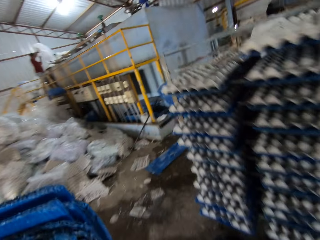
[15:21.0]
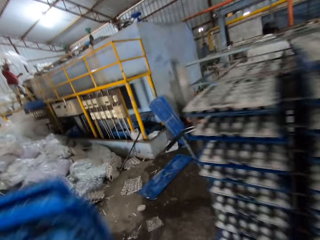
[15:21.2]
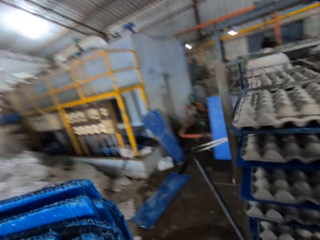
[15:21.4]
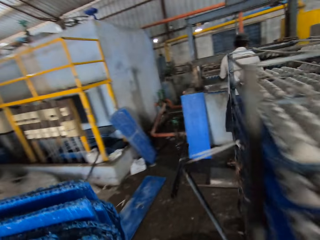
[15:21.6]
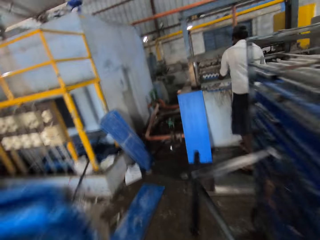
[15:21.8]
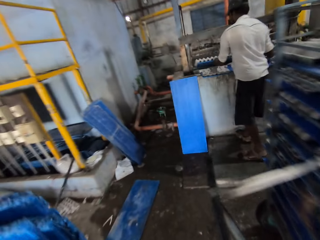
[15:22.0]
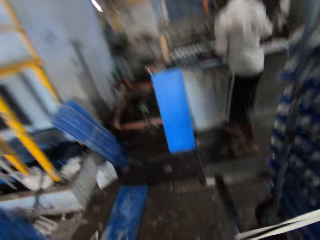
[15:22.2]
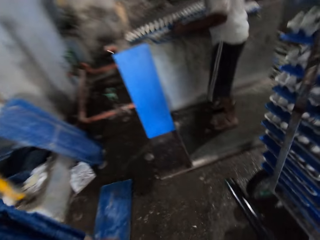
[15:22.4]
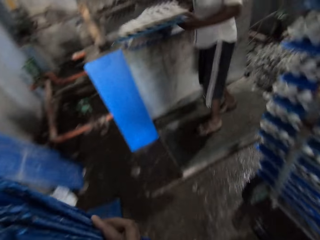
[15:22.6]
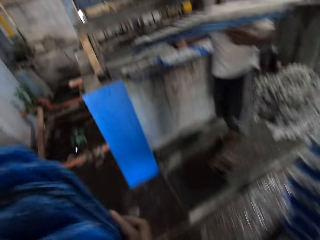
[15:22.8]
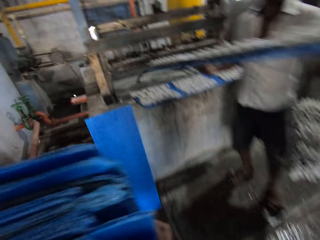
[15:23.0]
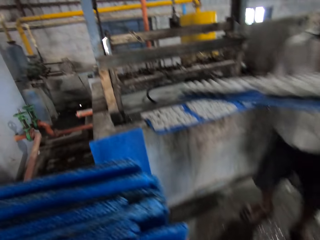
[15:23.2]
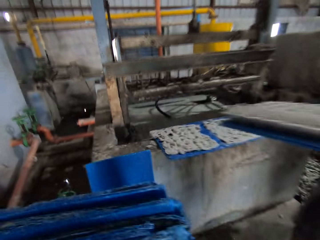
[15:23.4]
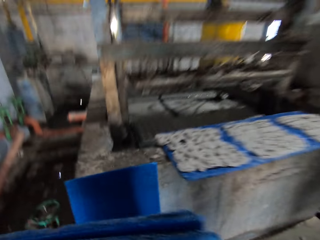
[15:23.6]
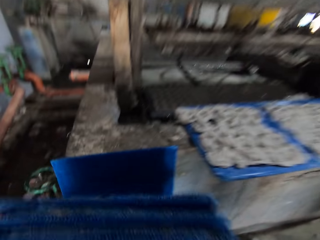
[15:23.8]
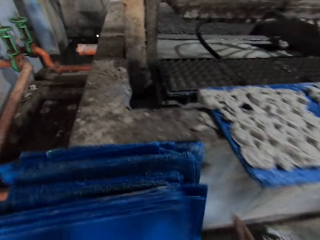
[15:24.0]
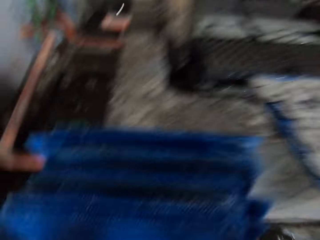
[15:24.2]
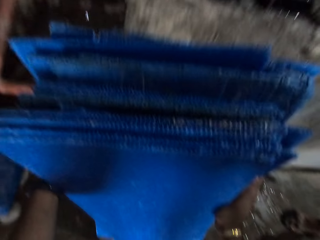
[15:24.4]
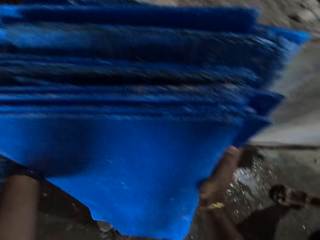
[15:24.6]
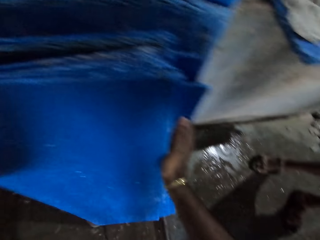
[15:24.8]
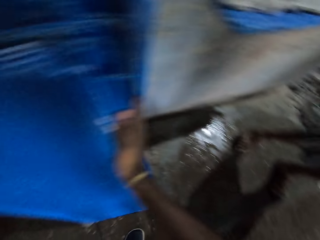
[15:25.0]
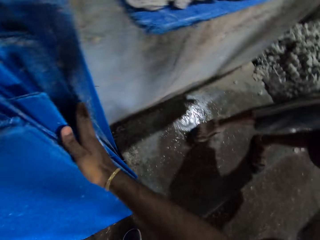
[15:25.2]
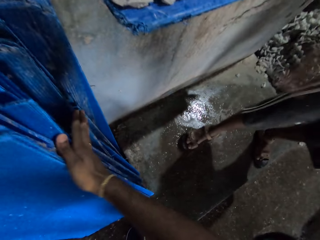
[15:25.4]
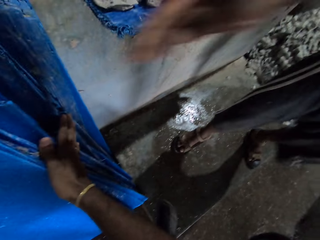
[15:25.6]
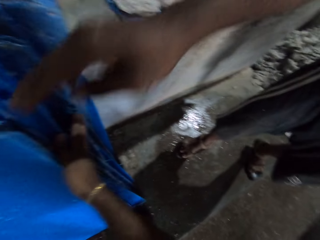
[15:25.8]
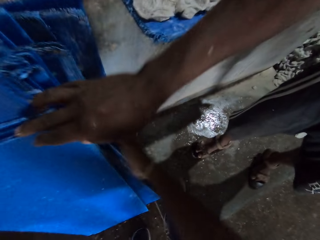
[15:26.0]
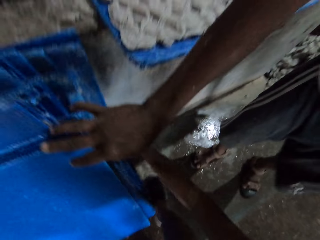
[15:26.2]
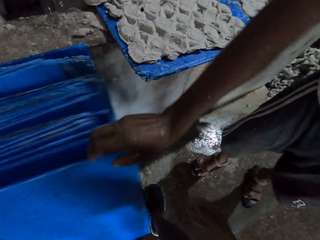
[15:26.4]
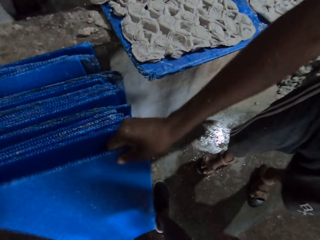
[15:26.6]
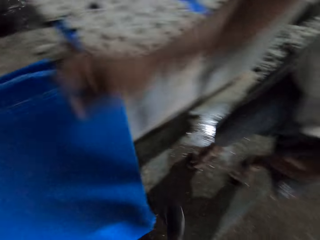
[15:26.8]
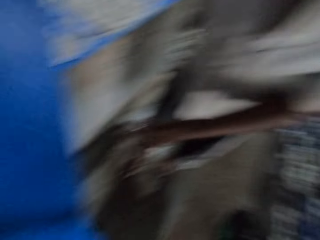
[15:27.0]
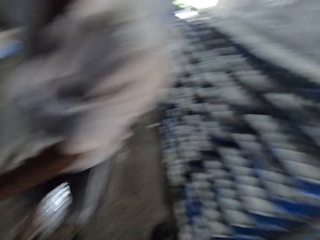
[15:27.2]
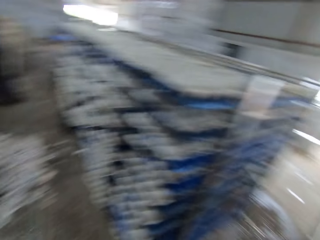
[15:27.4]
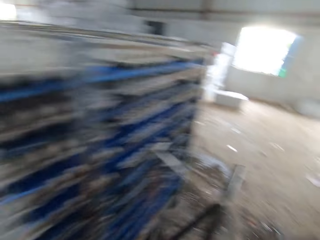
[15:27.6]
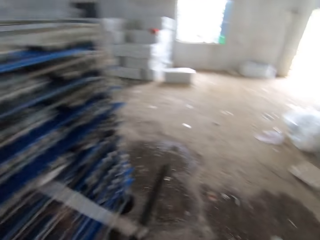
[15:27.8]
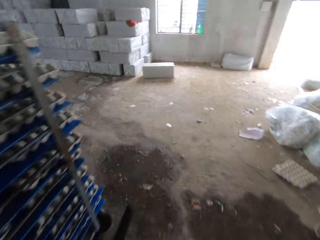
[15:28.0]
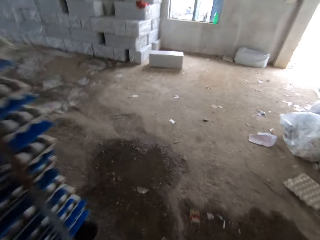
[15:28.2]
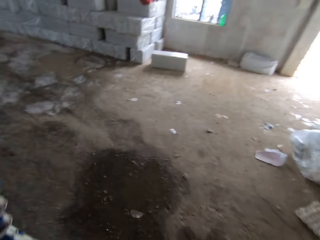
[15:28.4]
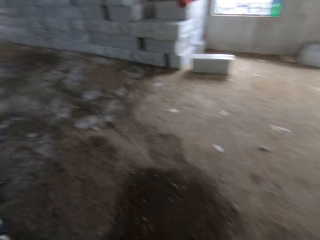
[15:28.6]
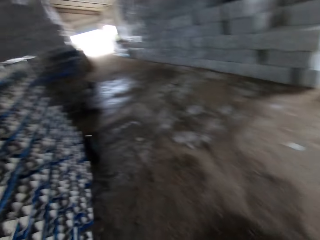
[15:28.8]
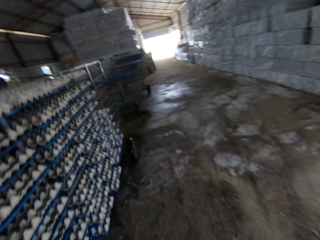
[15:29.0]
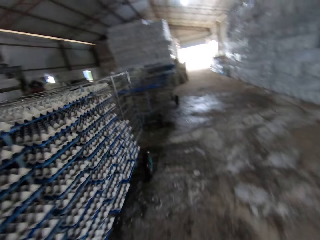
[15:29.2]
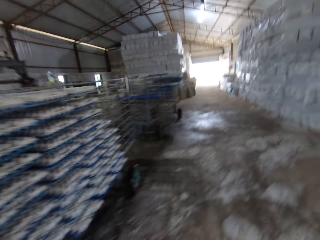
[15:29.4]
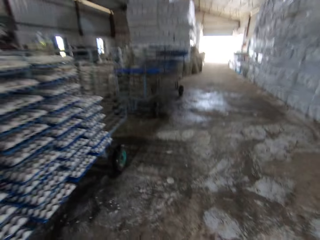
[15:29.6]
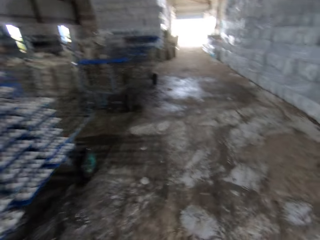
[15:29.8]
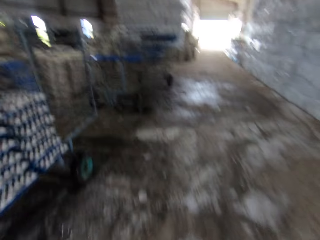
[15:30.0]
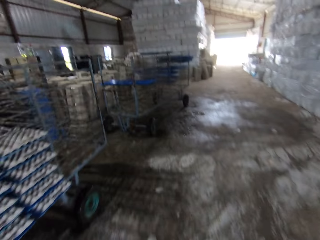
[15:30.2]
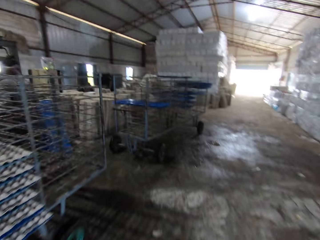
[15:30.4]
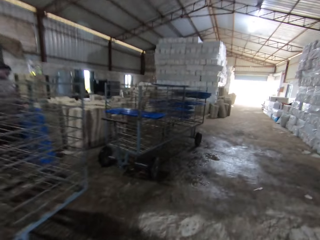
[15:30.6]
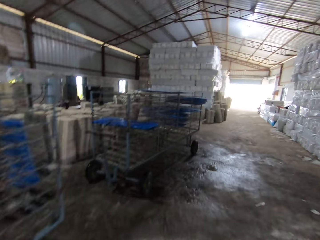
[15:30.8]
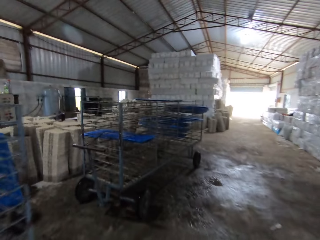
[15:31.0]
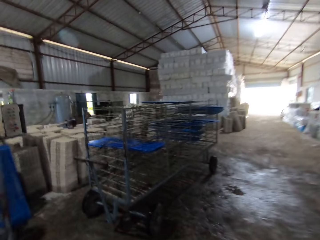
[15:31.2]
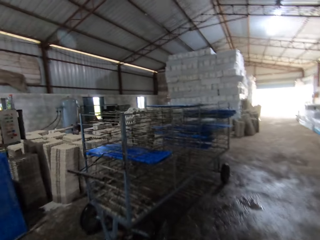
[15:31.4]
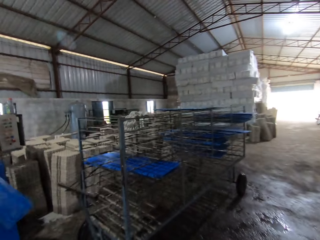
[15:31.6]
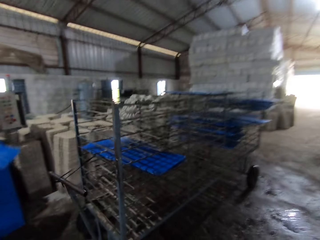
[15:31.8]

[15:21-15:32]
A man carries a set of crates from a crate machine with his hands. The camera wearer drops the crate slates on the floor with his hands. The man picks a crate slate from the floor with his right hand. The camera wearer walks away from the crate slates back to the cart.

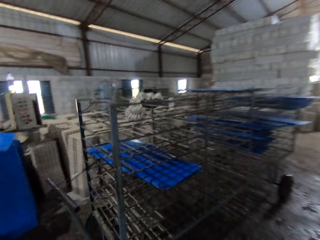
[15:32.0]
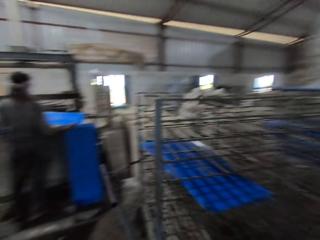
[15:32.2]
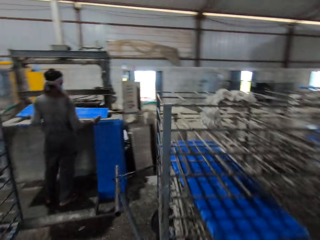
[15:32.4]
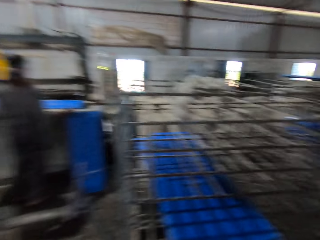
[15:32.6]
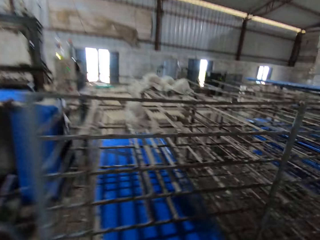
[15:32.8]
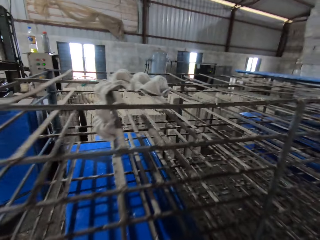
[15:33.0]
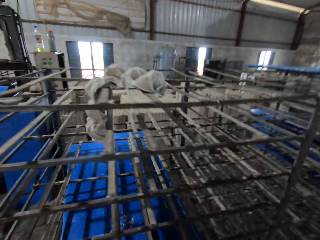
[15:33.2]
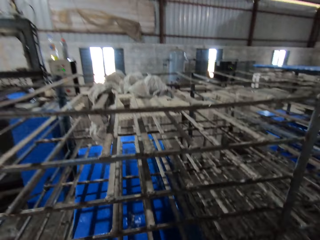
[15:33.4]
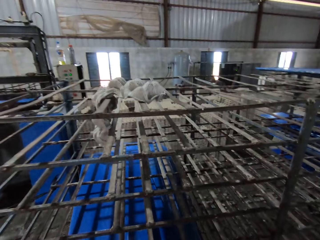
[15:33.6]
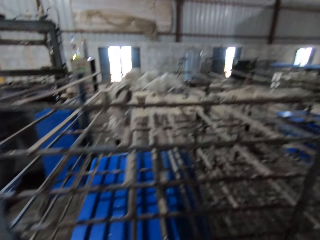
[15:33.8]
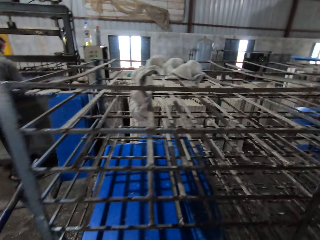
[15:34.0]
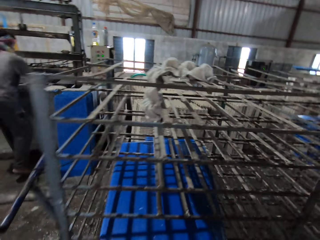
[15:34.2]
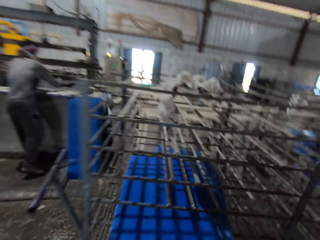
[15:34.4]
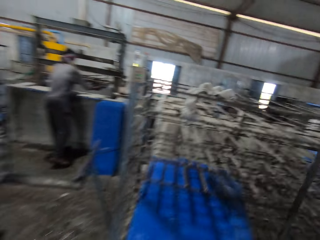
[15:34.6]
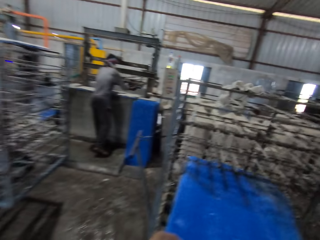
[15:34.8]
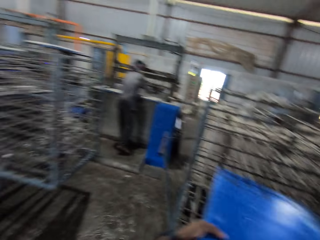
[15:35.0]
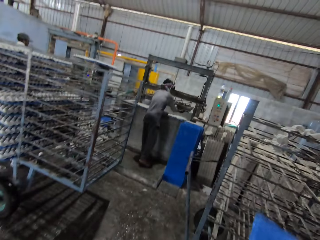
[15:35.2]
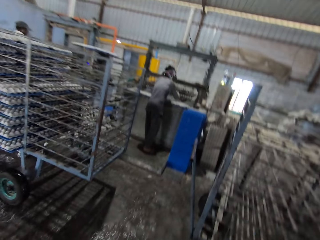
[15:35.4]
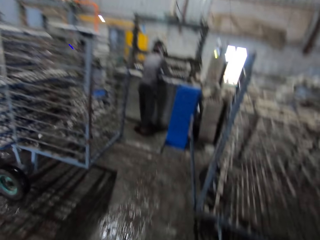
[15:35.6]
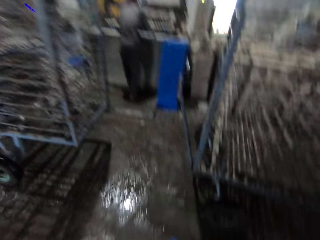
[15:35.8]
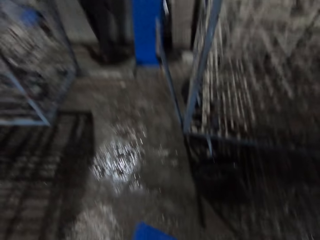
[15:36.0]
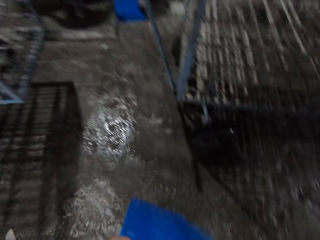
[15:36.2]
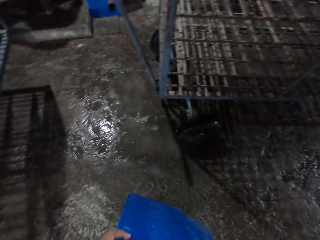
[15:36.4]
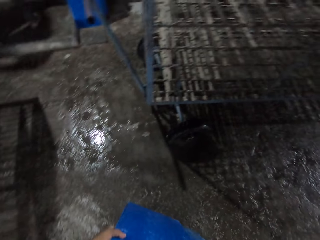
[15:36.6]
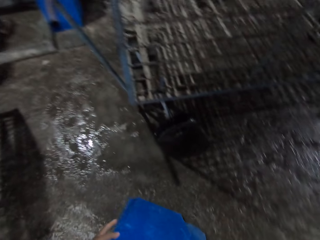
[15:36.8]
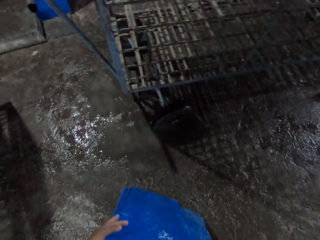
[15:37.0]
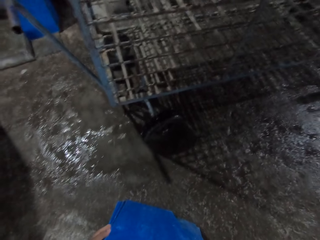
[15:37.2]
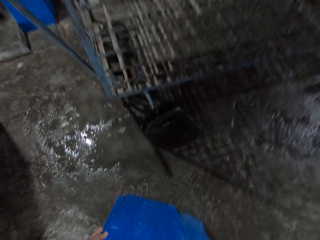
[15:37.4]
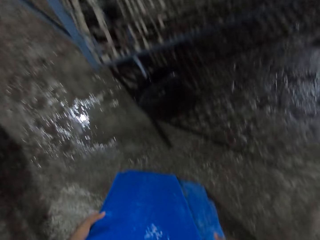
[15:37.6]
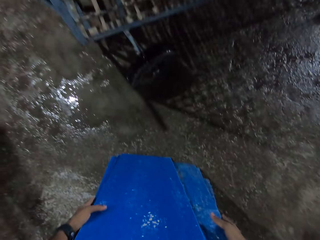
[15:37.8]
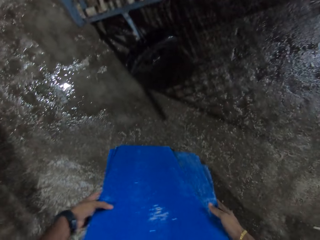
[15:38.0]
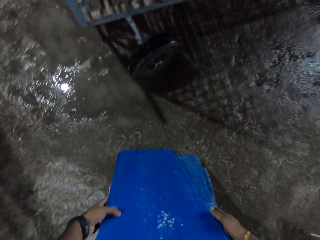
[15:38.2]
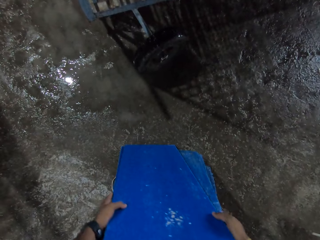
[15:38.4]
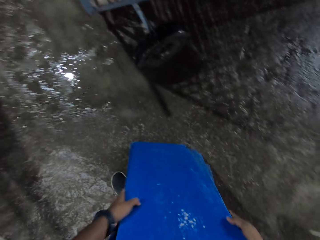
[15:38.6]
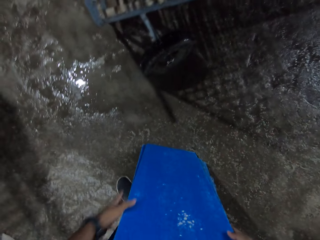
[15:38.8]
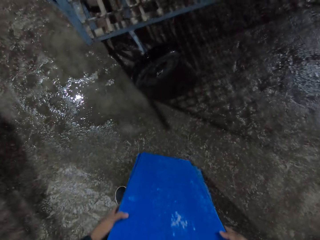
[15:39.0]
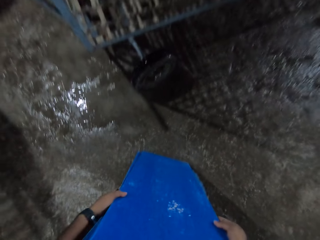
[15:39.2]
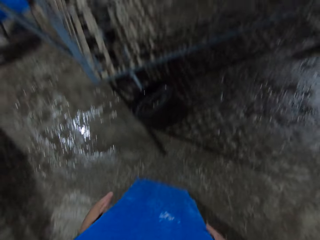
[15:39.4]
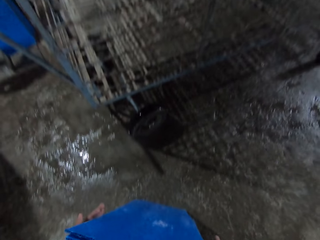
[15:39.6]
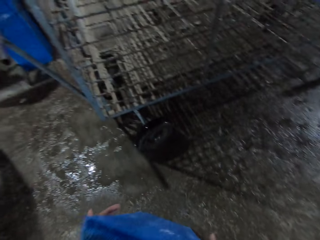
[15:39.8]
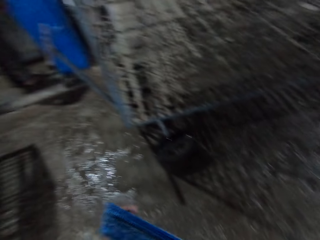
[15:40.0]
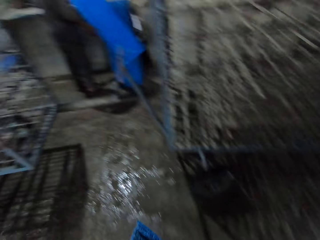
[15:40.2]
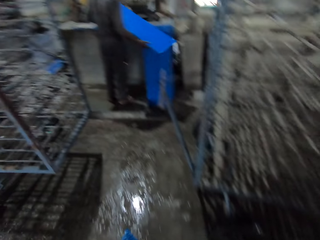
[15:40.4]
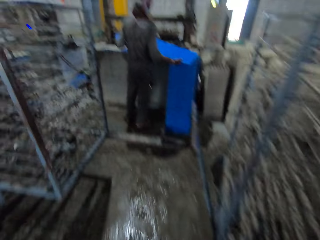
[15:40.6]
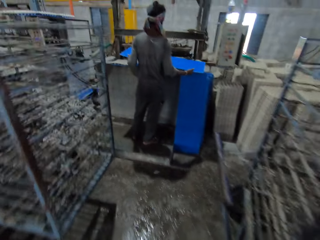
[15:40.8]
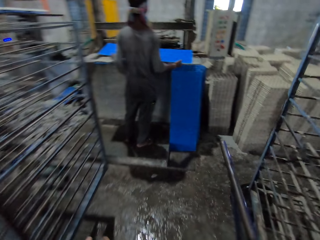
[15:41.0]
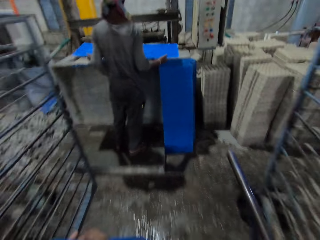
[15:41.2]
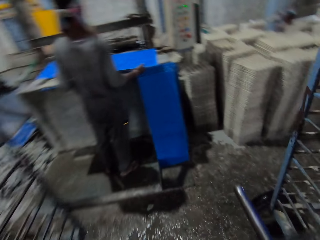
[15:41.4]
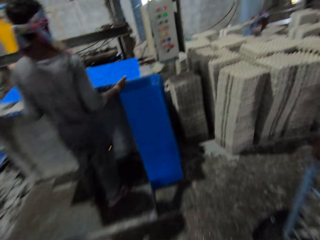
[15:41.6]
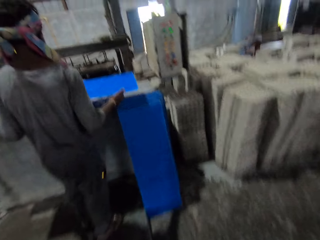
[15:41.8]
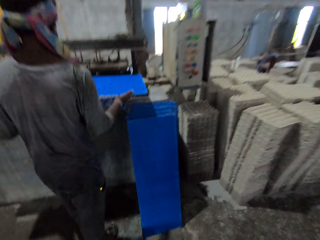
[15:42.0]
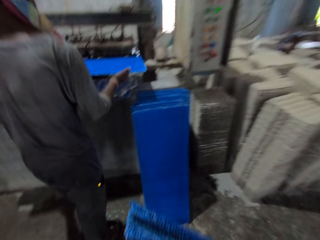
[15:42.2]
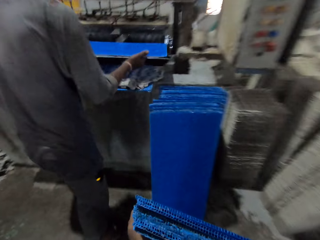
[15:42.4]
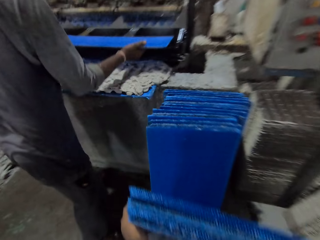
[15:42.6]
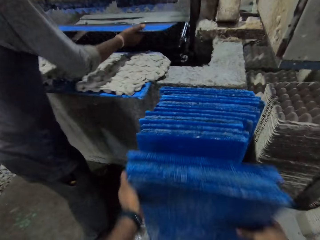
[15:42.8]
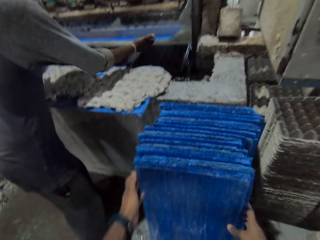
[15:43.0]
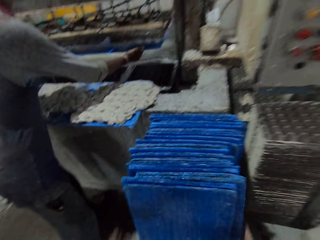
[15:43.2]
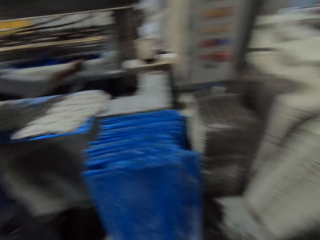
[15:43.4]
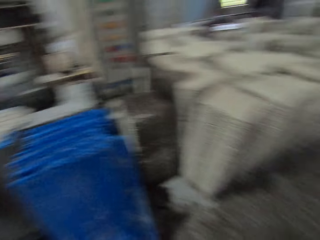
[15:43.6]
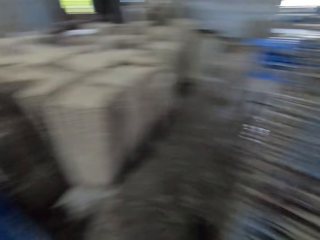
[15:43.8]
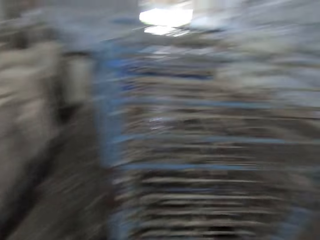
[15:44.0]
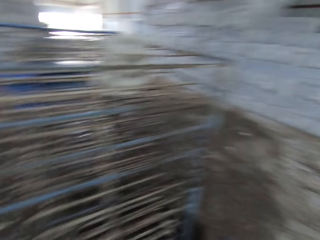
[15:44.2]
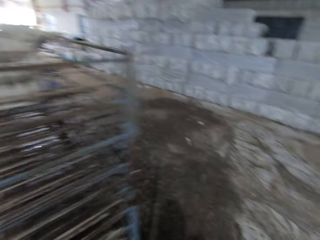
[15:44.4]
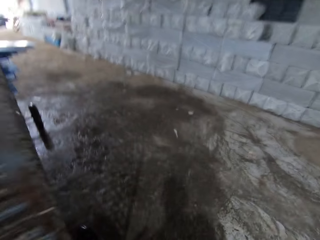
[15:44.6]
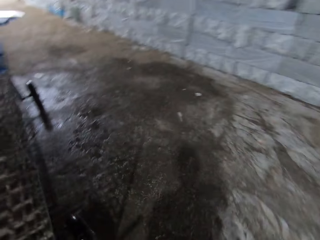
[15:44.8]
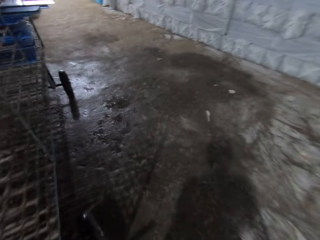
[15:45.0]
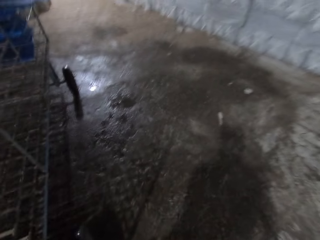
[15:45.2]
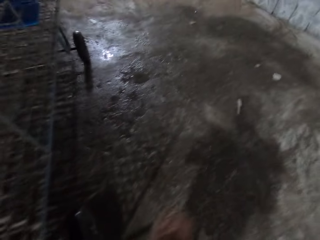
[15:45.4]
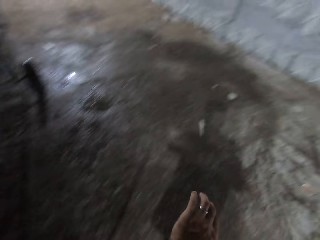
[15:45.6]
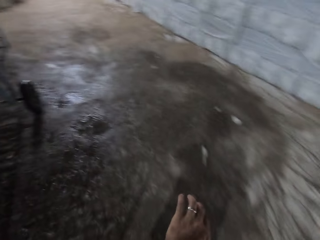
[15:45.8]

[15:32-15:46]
The camera wearer removes the crate slates or tray boards from the crate rack with his hands. He arranges the crate slates on the floor with his hands. He carries the tray boards. He drops the crate slates on the floor with his hands. He walks back to the crate rack.
